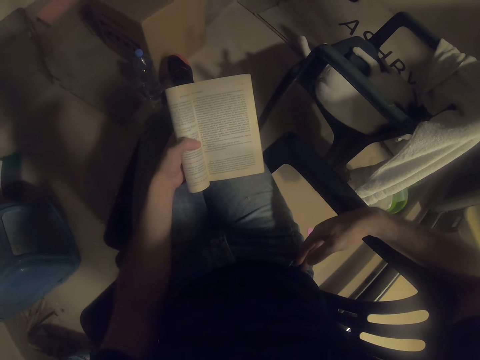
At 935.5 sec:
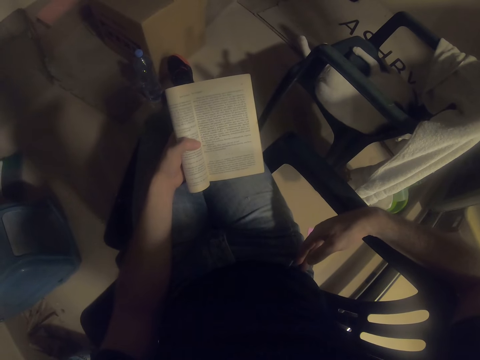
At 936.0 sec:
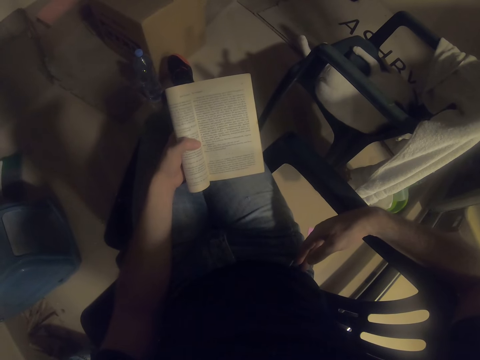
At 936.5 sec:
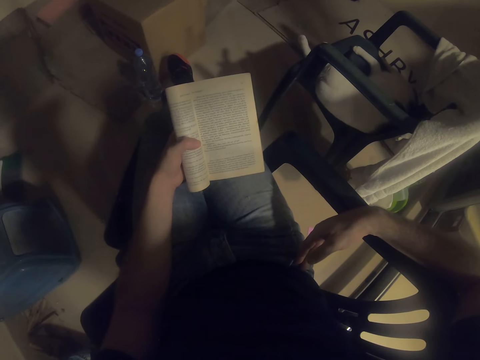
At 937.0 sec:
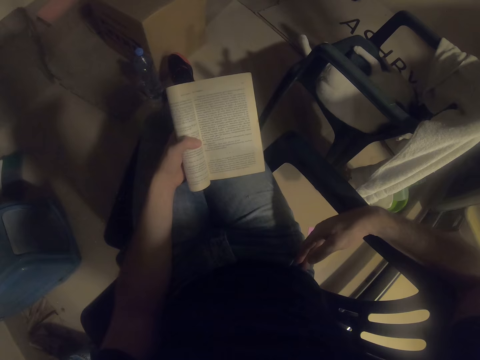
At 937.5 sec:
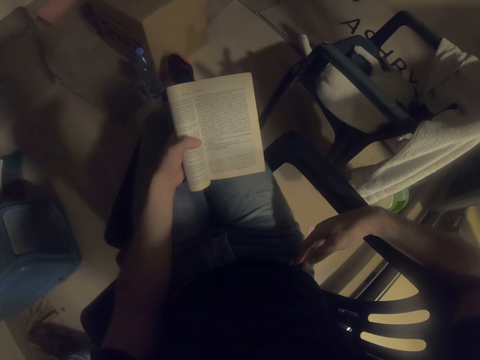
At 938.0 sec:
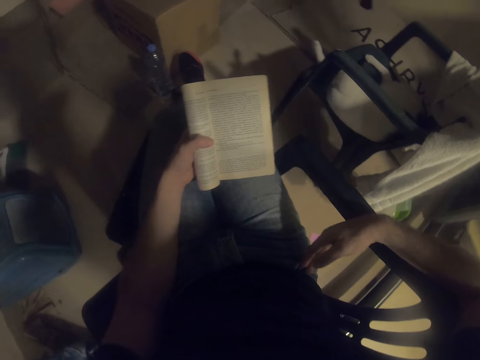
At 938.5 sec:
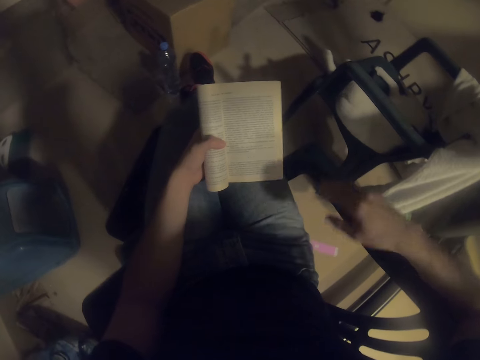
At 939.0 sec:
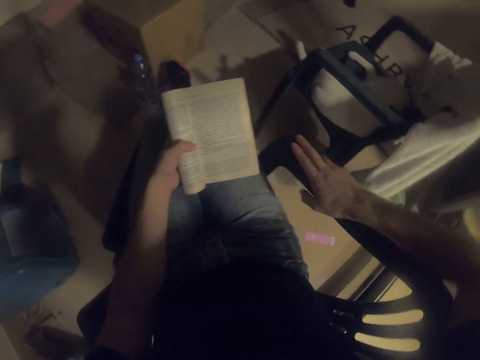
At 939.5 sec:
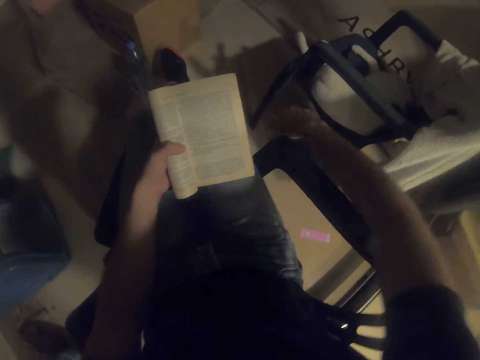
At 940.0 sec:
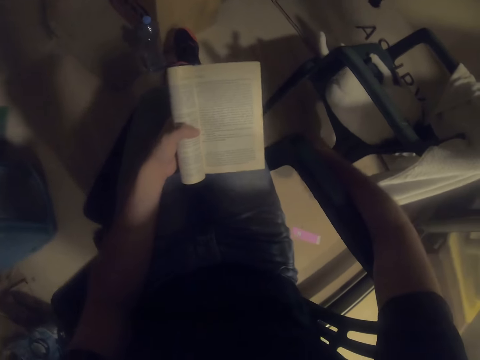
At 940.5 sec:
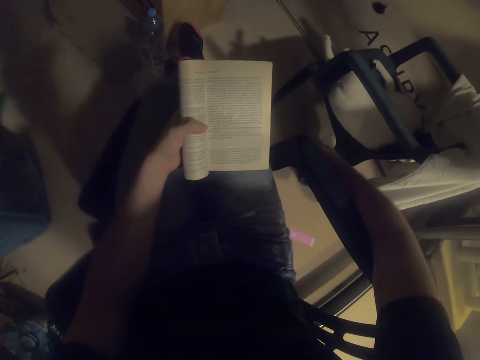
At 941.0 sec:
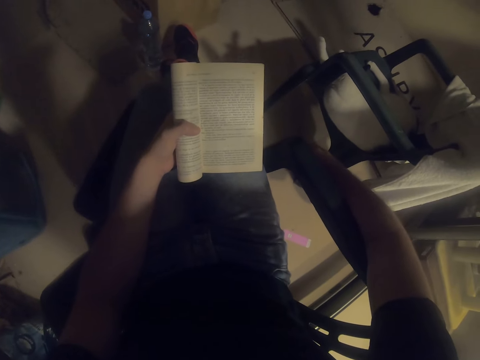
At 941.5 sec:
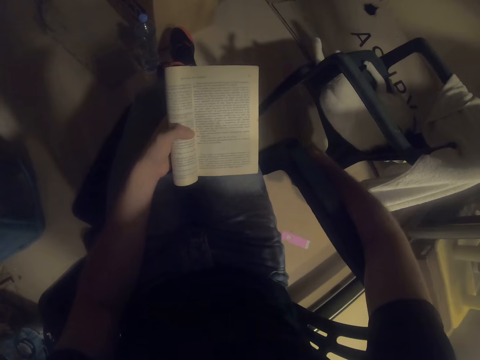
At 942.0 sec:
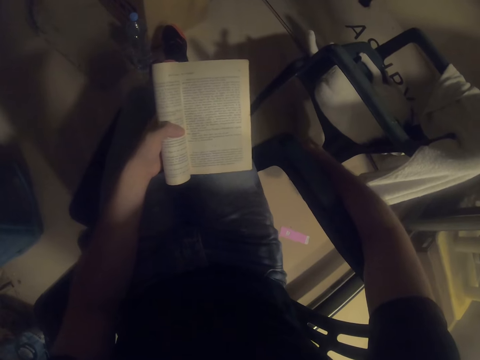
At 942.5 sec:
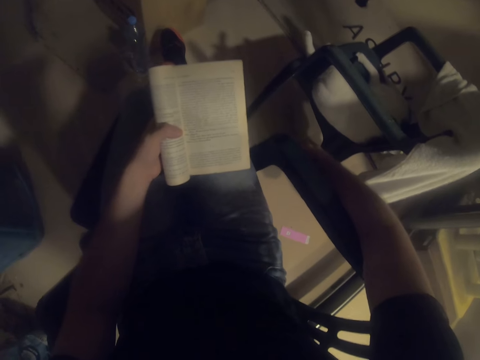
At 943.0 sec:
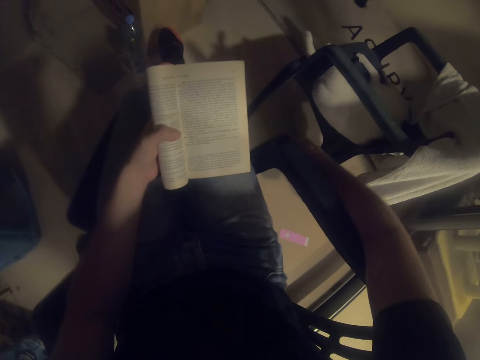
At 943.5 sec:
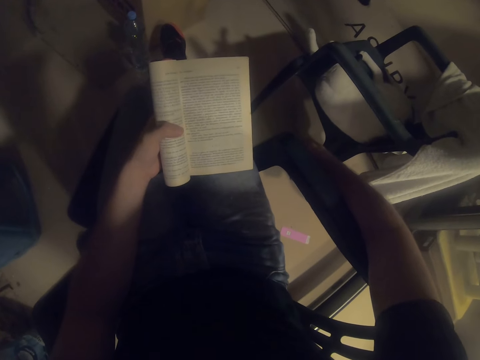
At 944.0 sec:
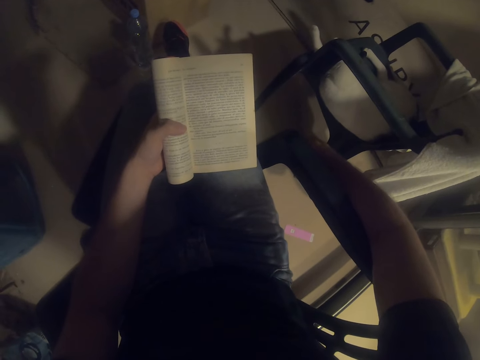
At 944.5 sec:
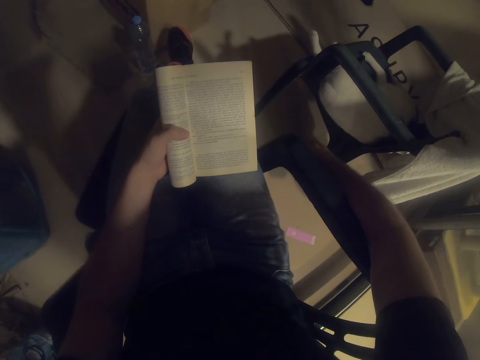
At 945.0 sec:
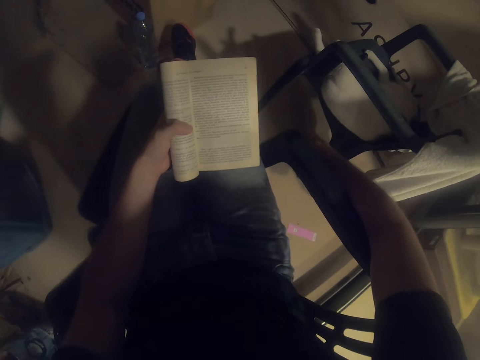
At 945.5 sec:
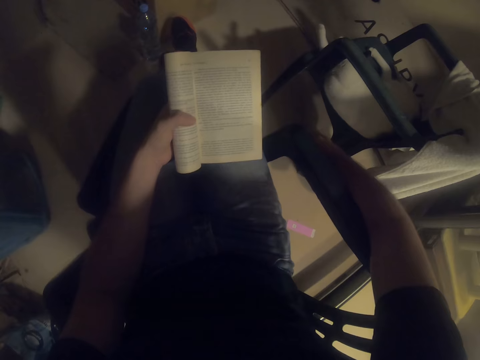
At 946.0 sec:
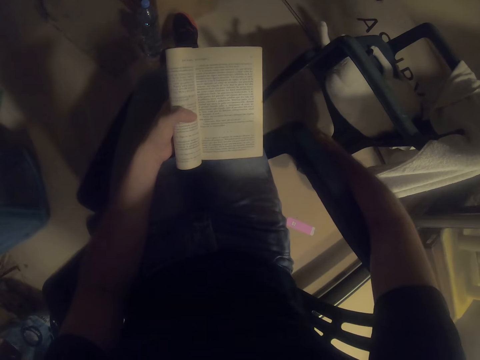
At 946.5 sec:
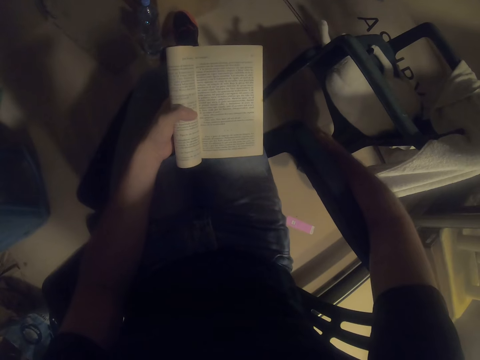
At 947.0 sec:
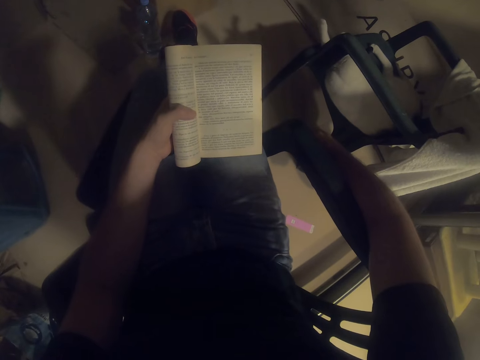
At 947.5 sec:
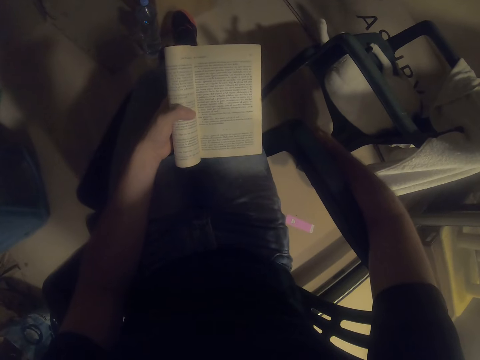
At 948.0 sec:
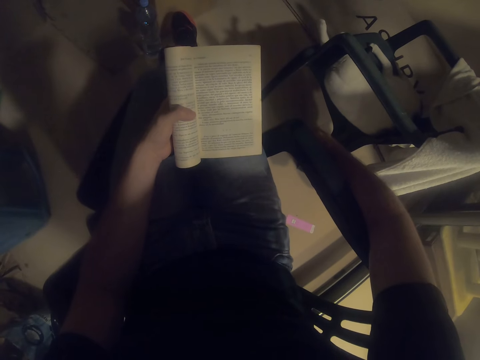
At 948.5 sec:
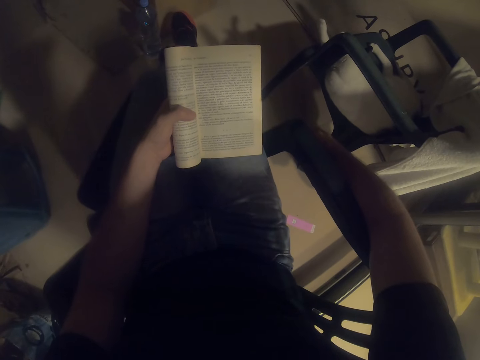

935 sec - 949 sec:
The camera wearer touches the chair. They read a book. They place a hand on the chair.

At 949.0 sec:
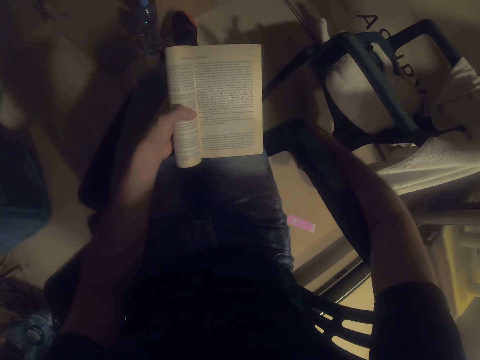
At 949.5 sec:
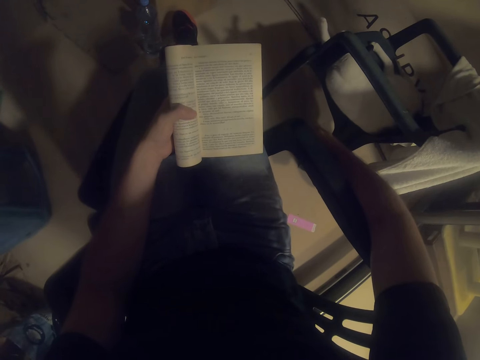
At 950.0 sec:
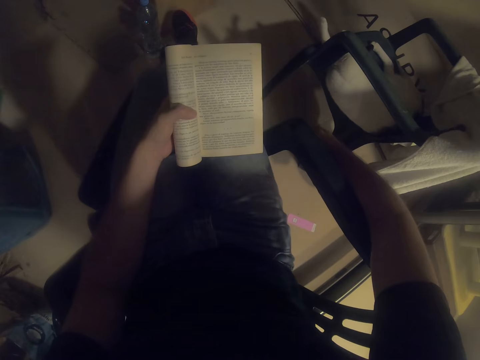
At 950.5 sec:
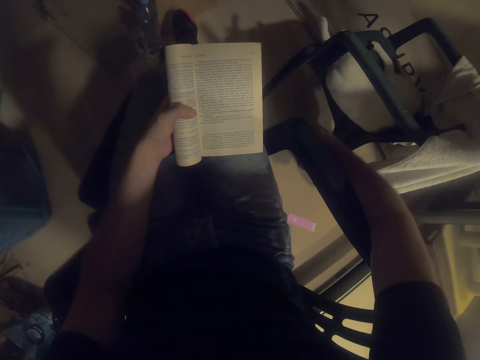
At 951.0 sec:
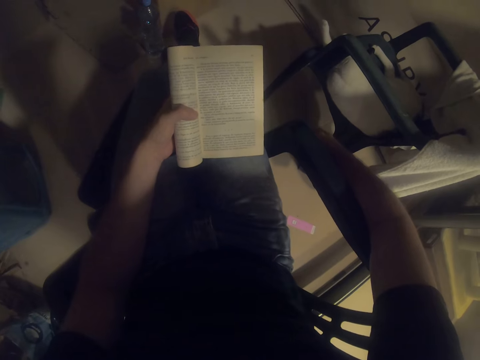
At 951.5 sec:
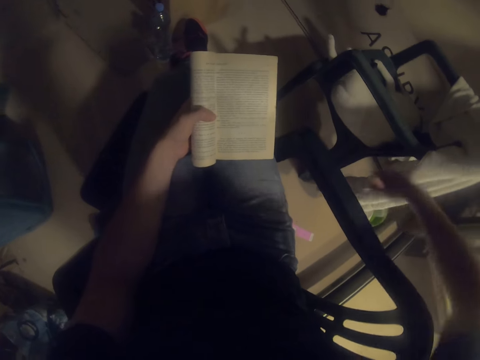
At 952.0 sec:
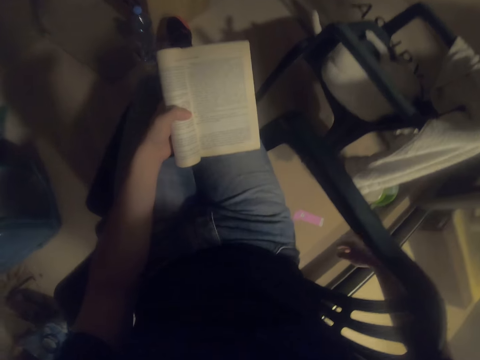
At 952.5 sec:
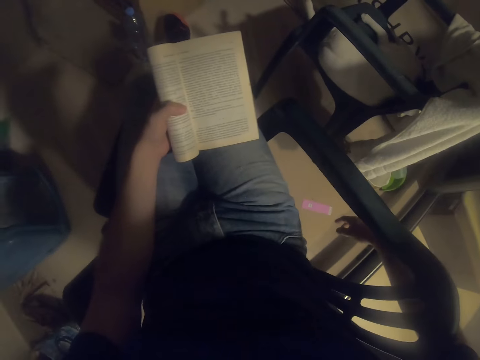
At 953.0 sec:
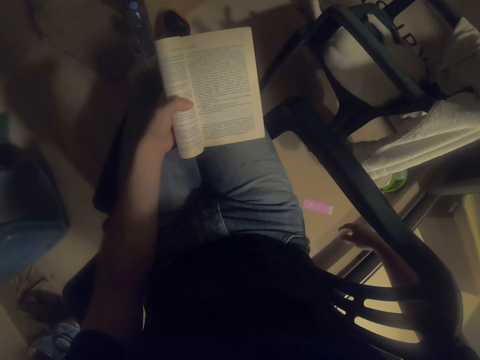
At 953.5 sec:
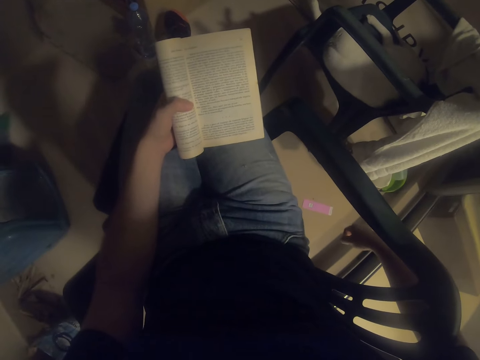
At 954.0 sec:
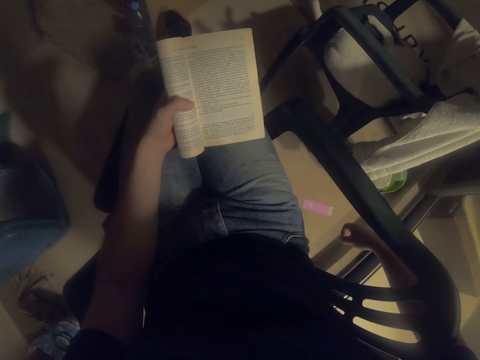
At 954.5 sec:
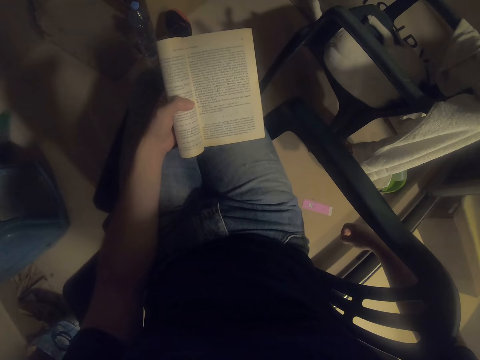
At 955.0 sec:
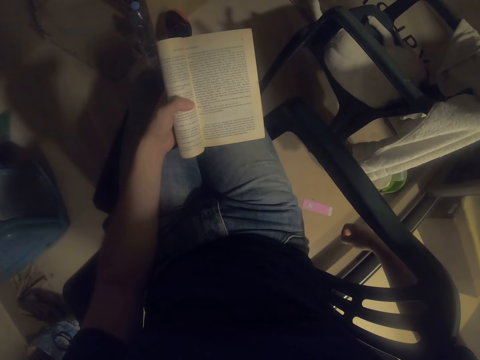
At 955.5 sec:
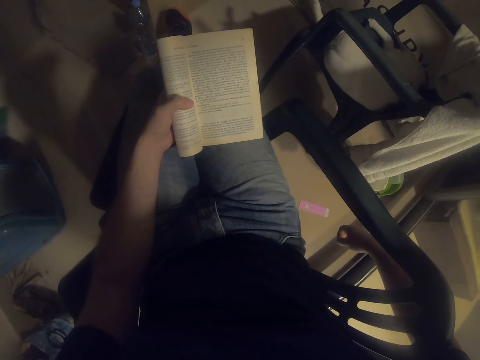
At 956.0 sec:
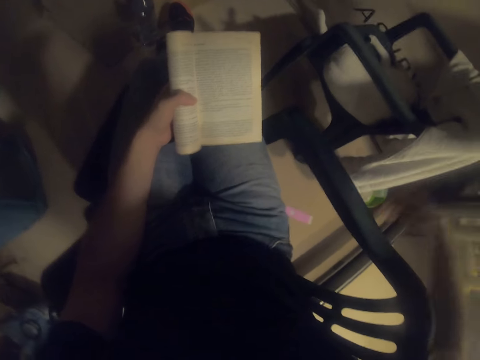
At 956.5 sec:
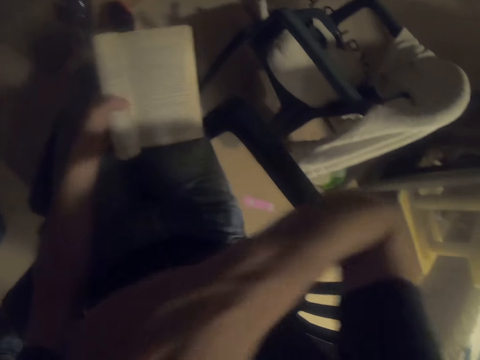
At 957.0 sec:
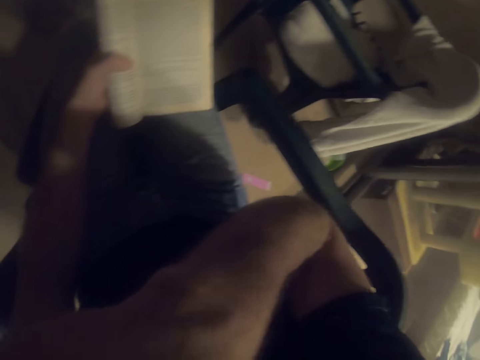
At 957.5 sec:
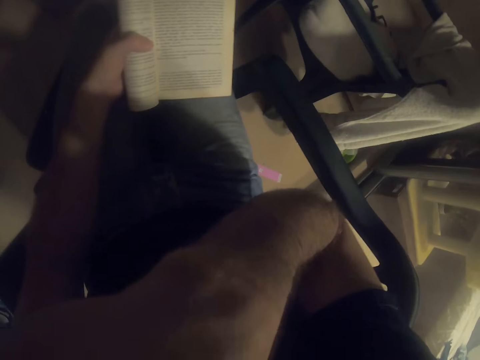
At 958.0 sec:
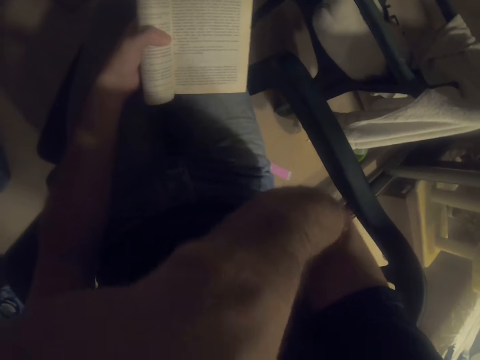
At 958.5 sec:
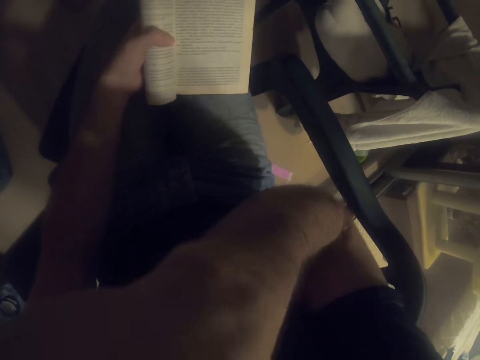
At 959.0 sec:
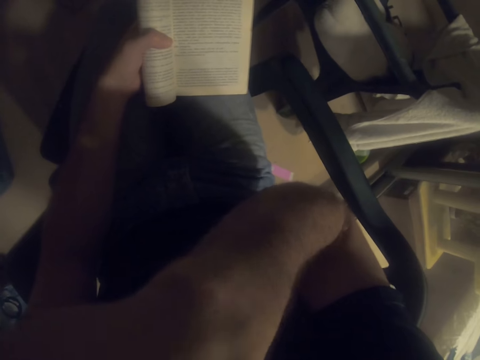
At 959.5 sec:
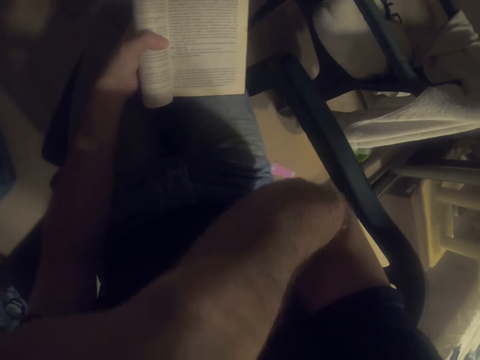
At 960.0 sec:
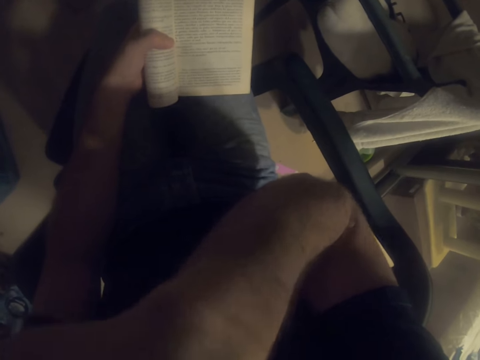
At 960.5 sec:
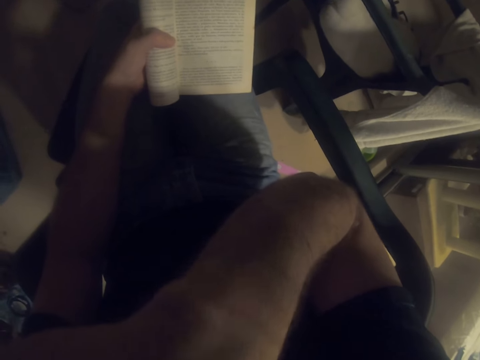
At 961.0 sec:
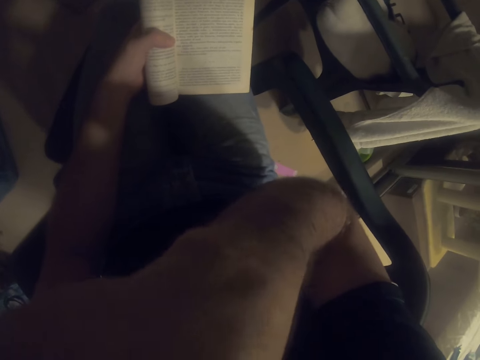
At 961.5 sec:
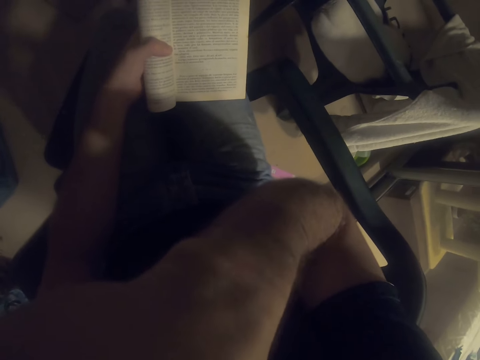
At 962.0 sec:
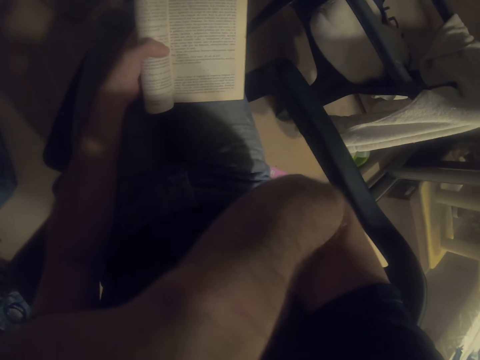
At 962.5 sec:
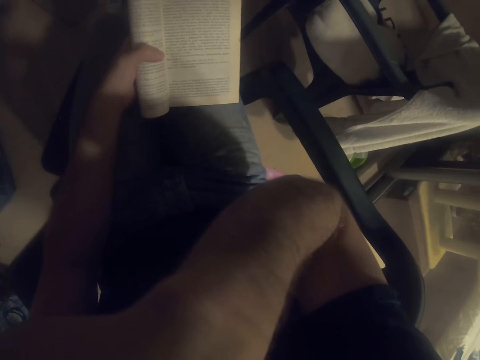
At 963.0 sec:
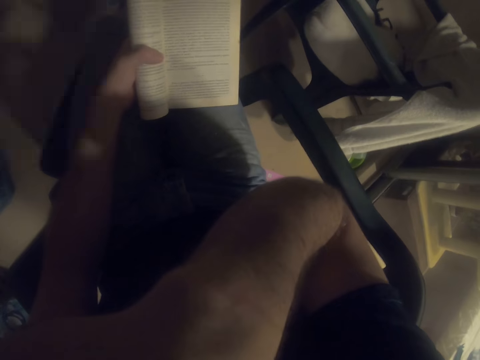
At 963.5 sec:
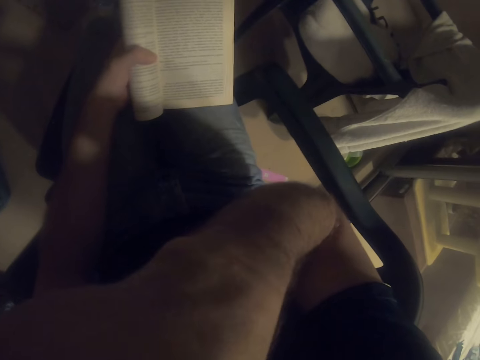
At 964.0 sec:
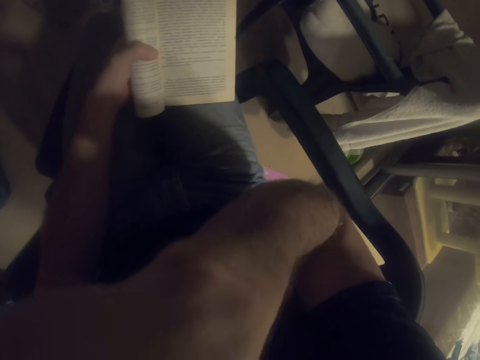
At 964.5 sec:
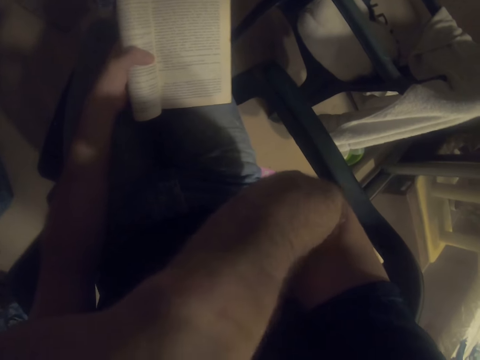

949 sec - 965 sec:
The camera wearer places the right hand behind the chair. They read a book. They touch the face. They raise a hand.
